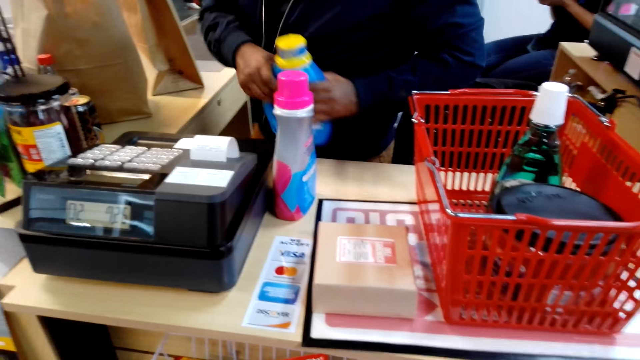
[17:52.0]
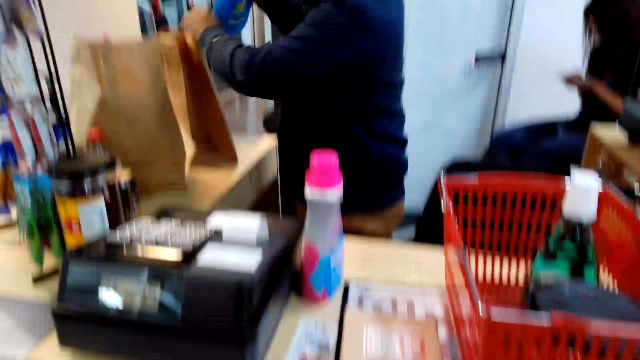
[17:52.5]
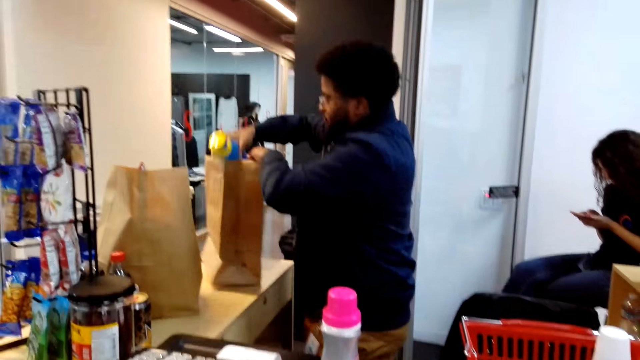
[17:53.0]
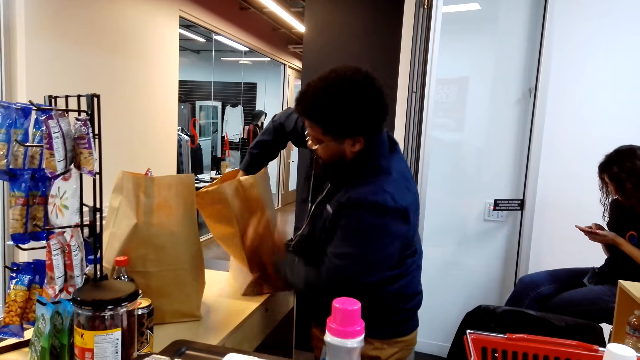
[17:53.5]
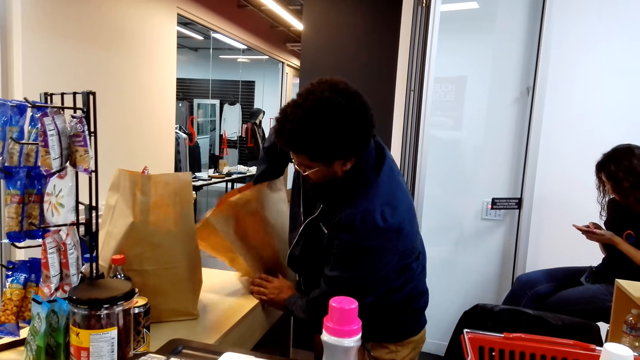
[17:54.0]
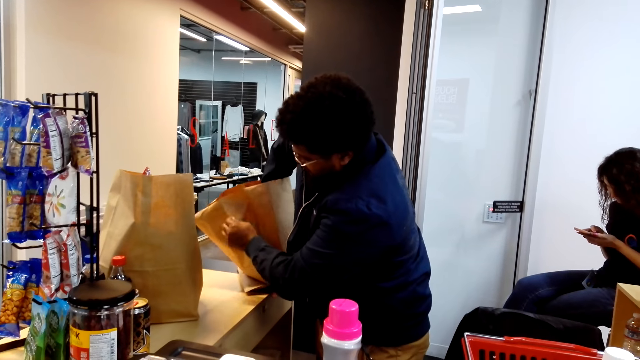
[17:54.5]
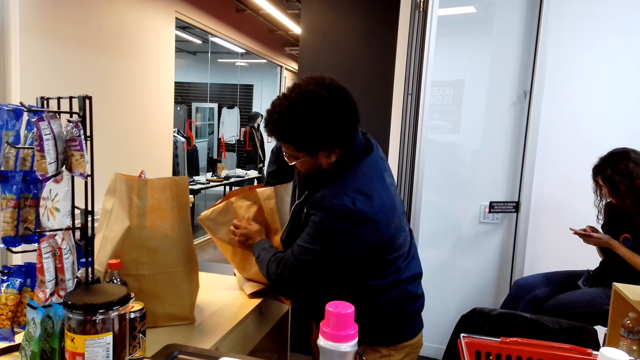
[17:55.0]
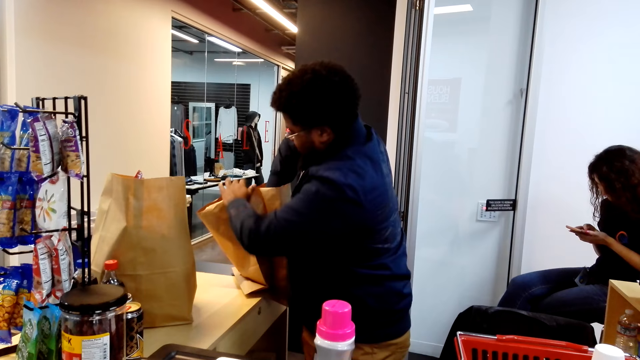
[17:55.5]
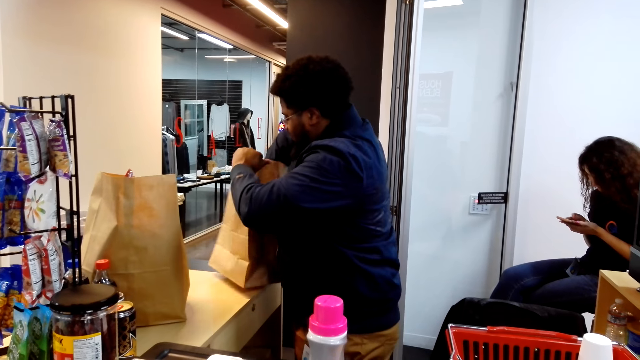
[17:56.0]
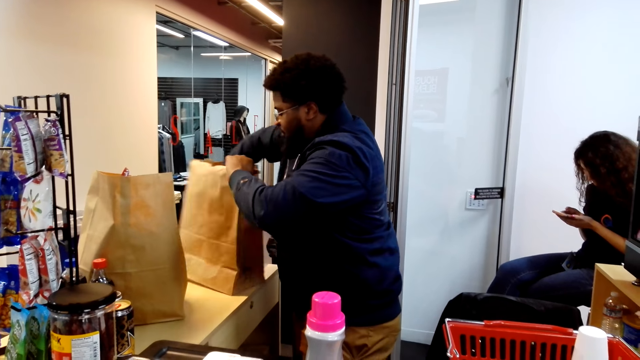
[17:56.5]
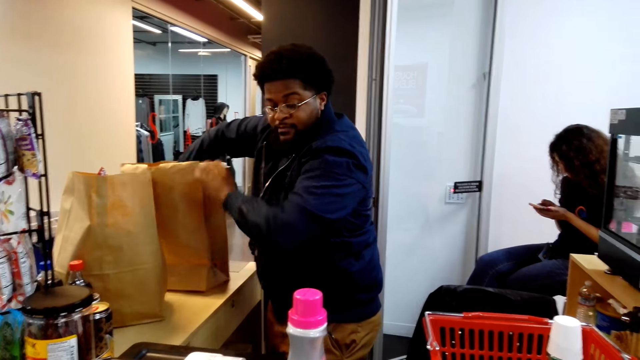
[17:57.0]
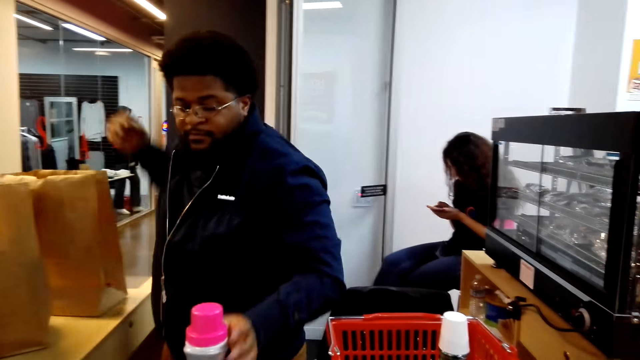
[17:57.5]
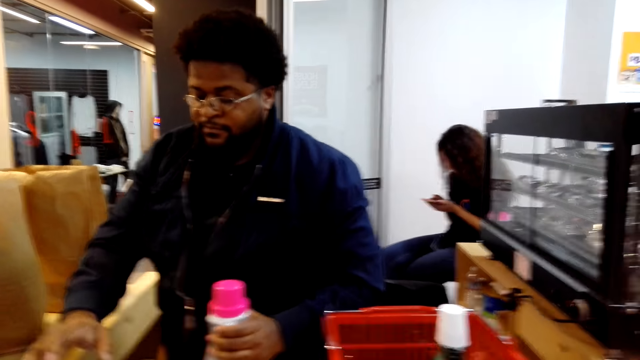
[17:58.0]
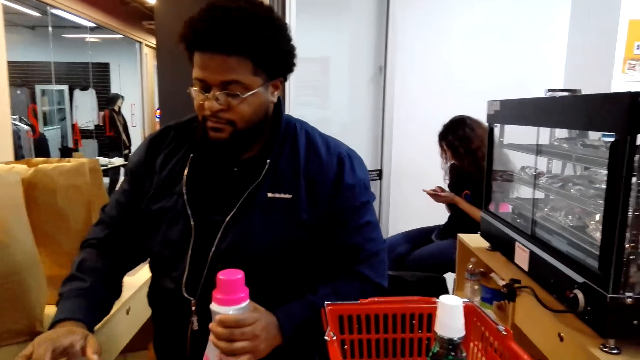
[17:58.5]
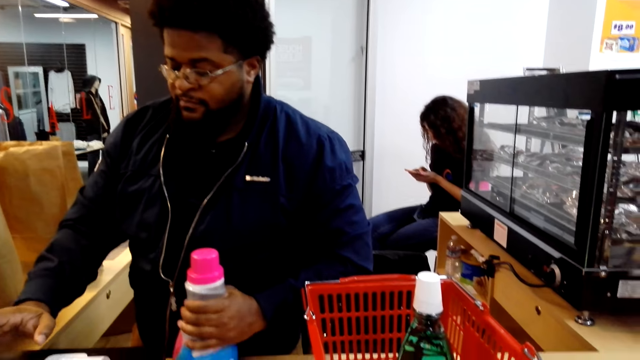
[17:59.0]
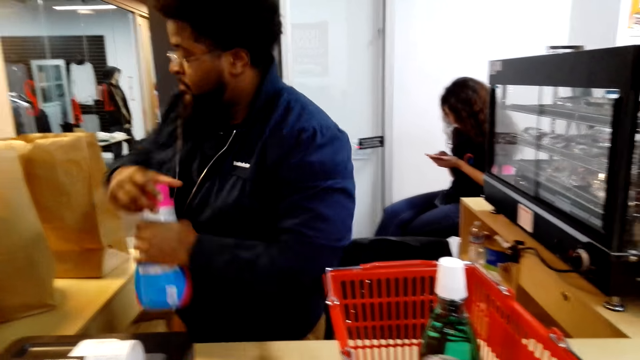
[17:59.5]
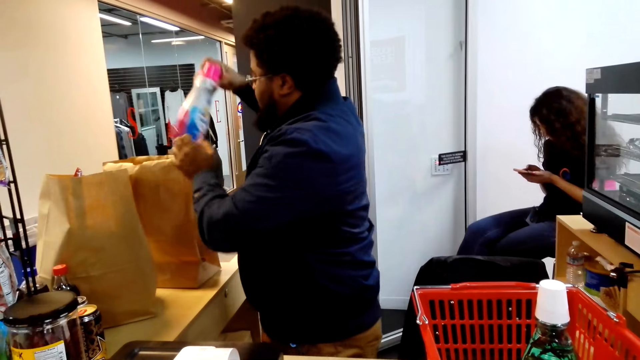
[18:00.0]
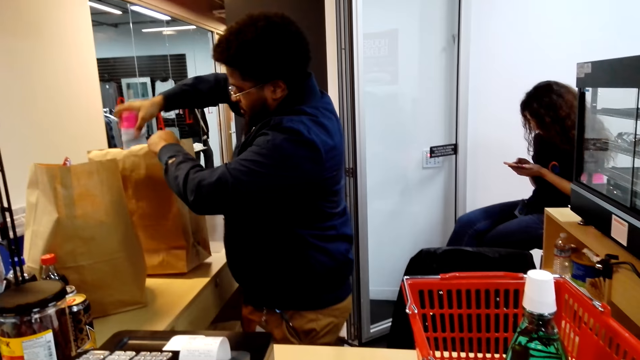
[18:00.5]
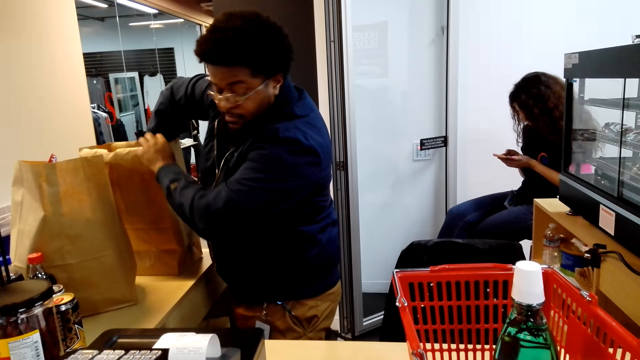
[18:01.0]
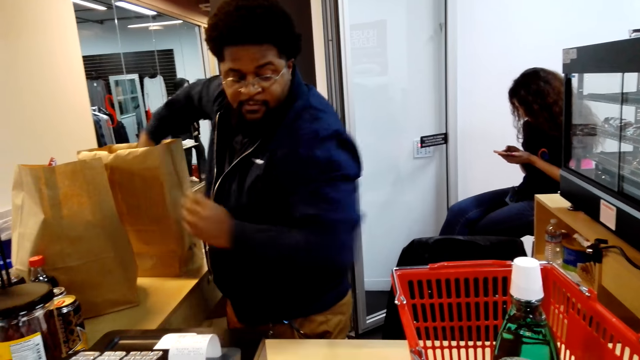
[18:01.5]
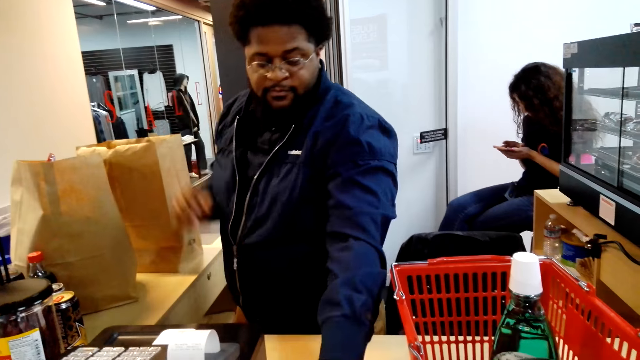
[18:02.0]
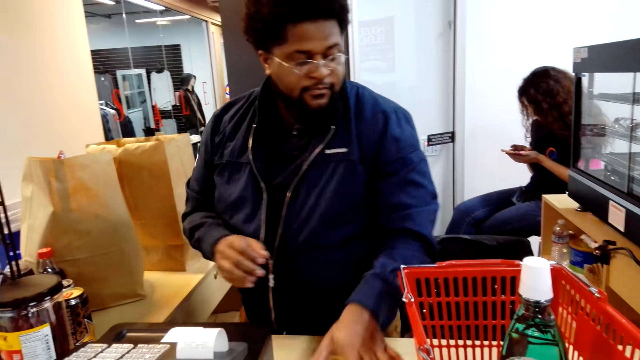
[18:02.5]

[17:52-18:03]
A person puts the bottle in the paper. The person operates the machine. The camera wearer types on the machine. They put the bottle in the paper. The person packs the machine.

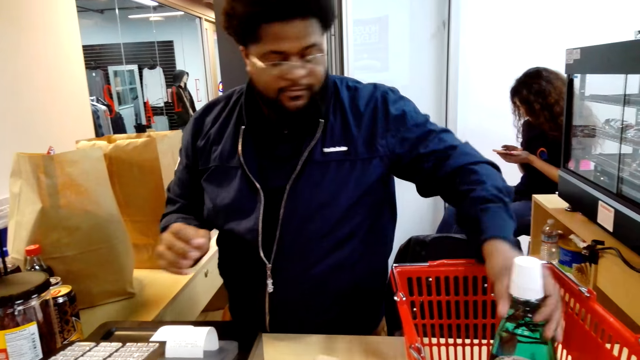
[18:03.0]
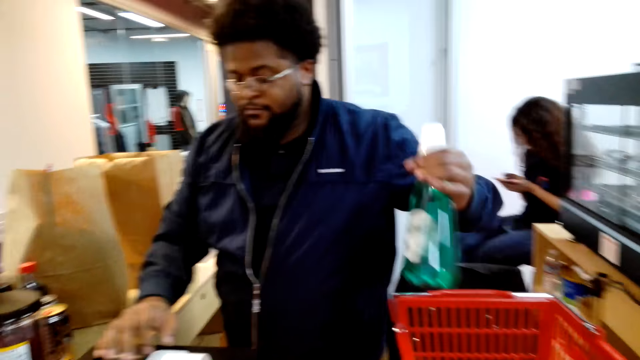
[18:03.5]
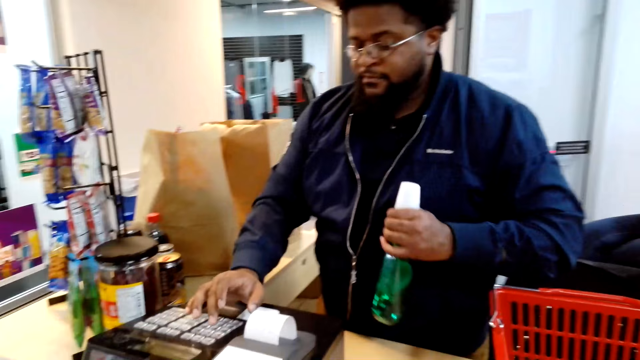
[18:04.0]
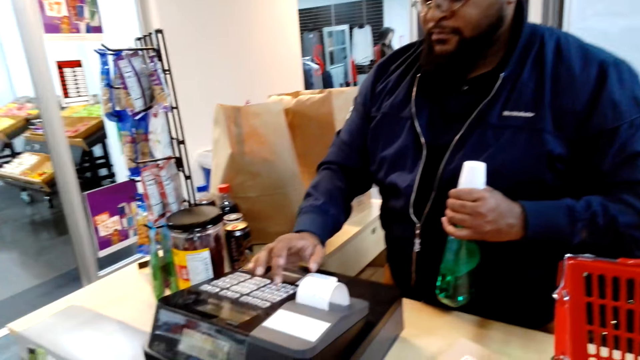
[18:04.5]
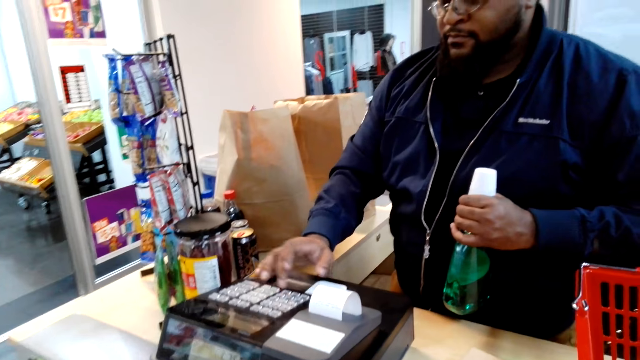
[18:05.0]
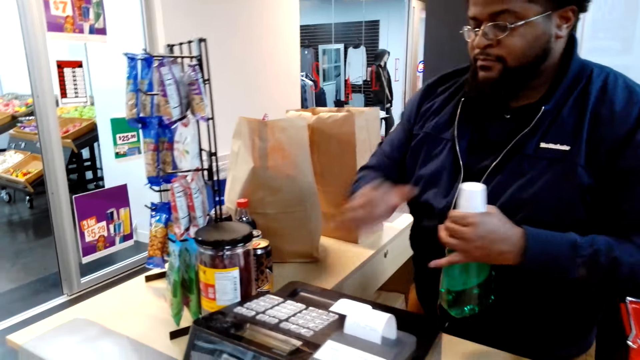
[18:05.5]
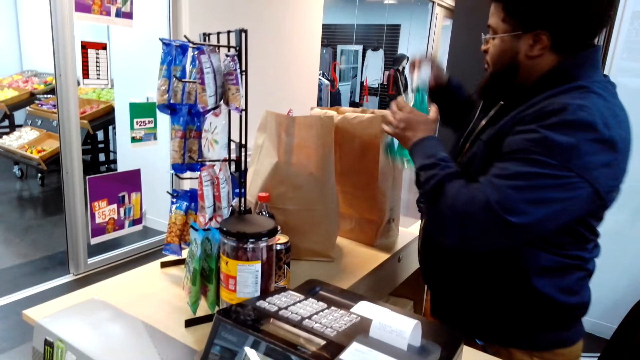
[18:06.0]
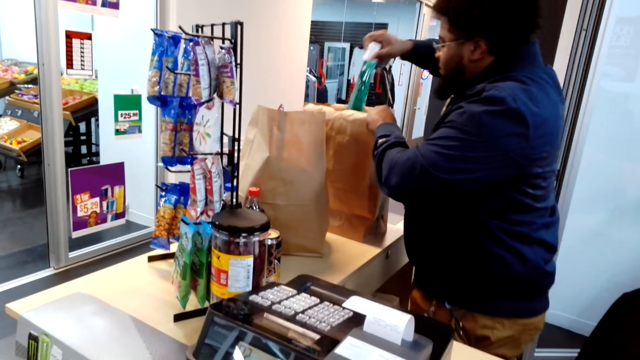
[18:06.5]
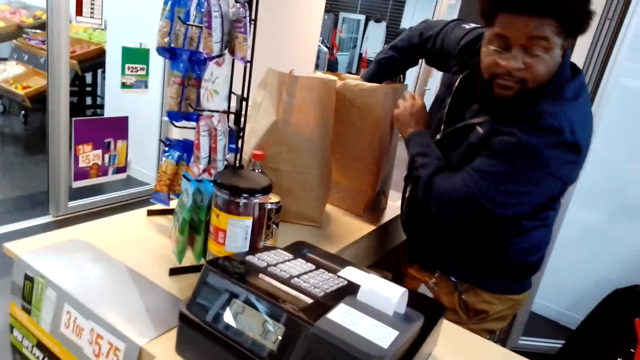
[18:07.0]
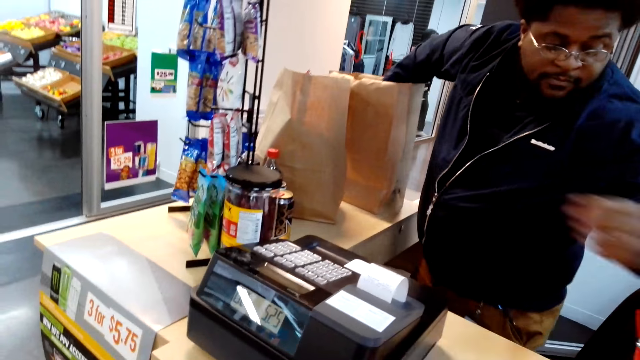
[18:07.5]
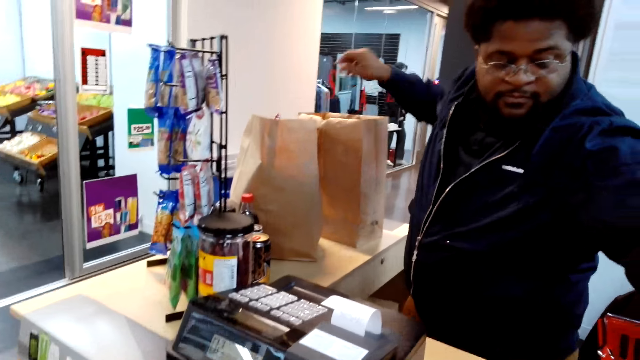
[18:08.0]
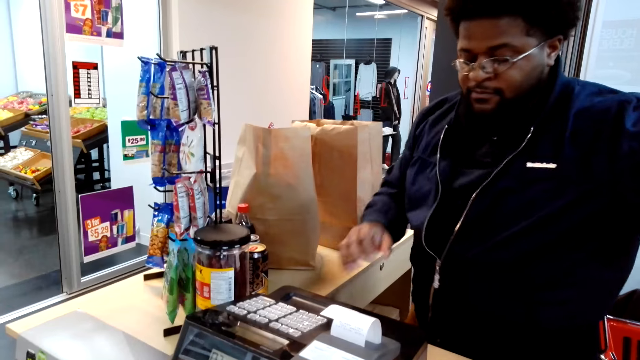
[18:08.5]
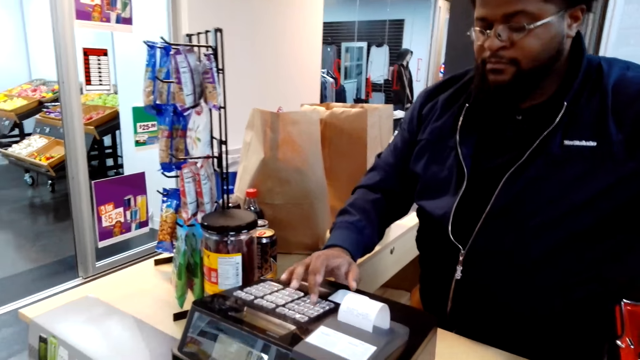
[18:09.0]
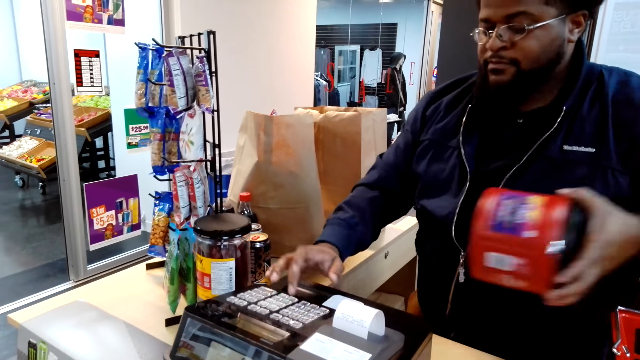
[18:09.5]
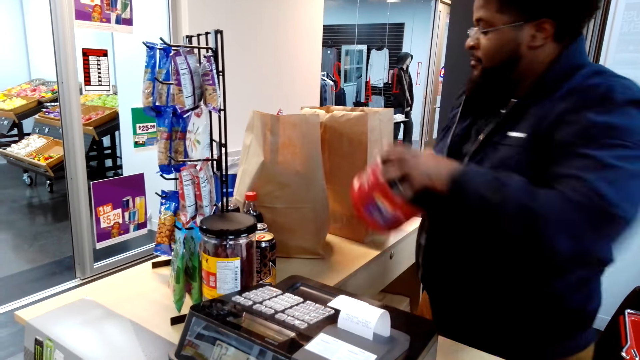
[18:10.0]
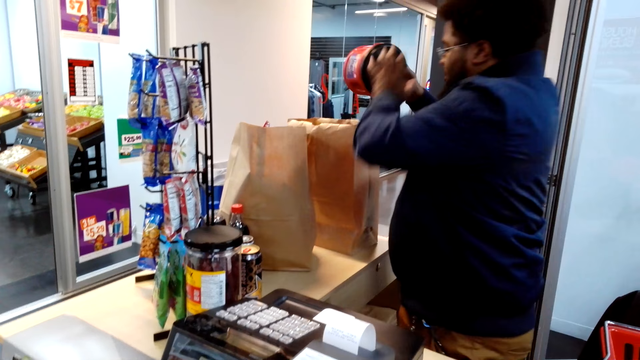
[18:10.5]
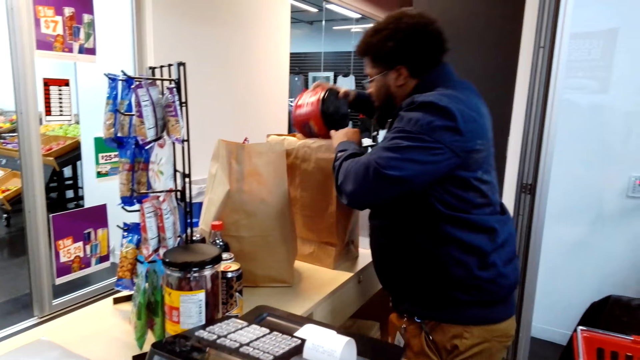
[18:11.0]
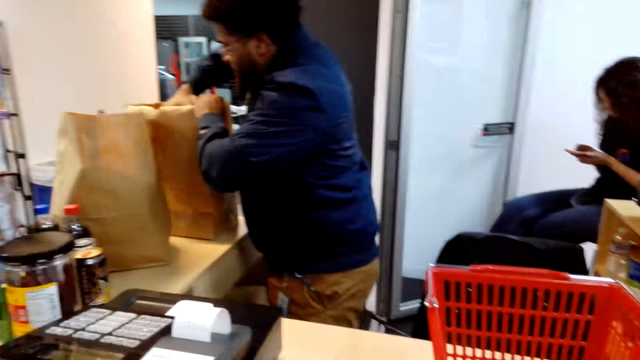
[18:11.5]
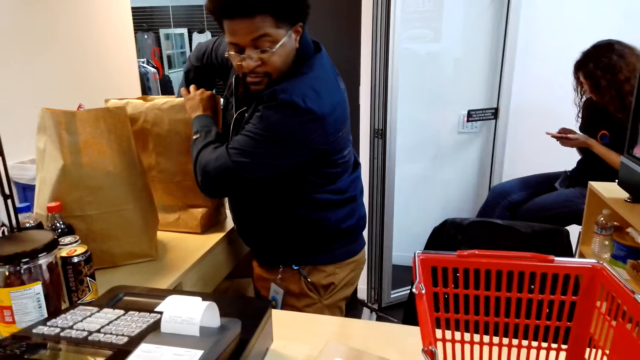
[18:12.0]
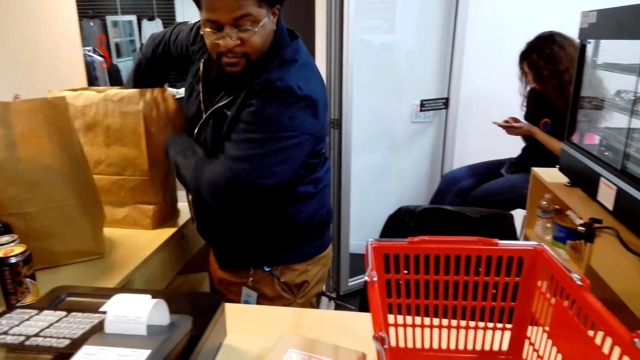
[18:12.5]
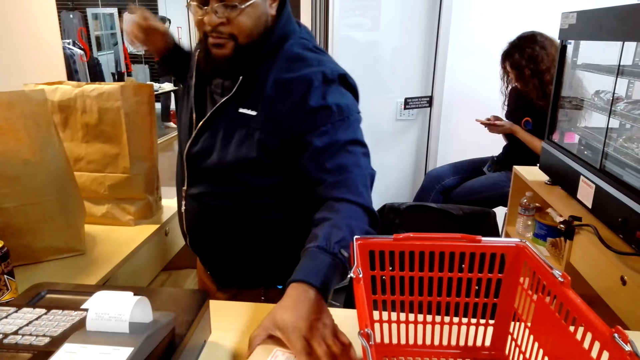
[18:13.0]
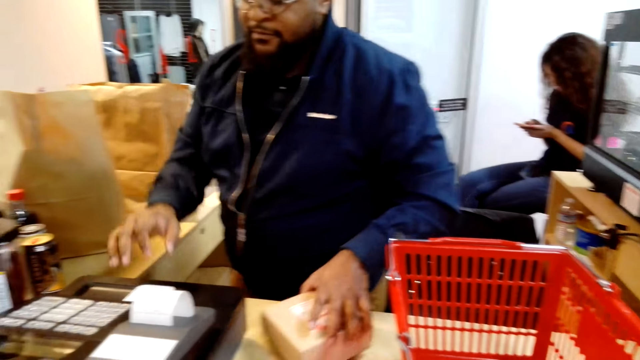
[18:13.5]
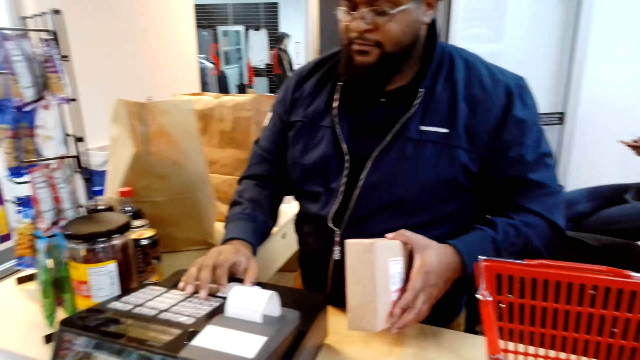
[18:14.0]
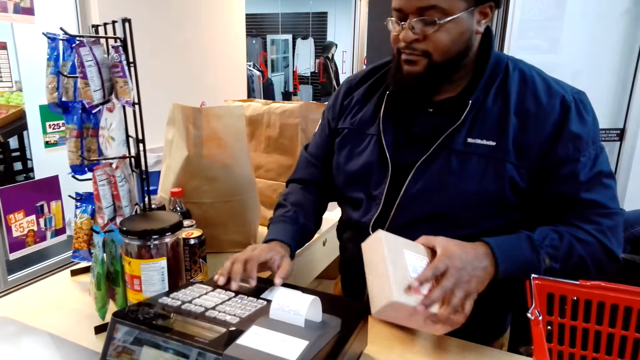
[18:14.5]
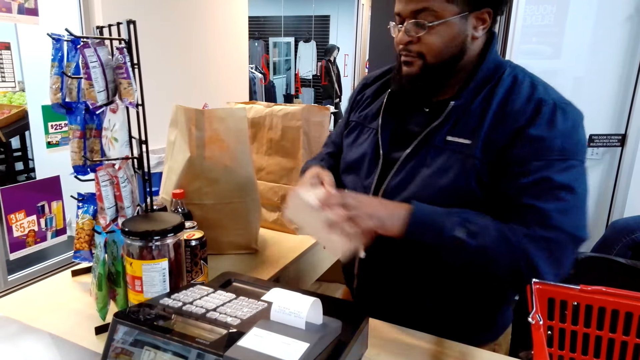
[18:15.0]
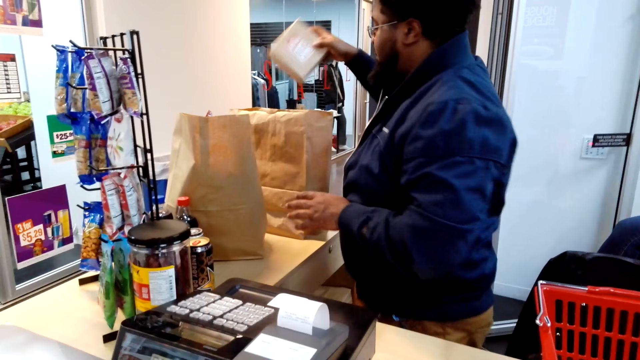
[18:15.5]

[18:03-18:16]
A person takes another item and presses the machine. The camera wearer puts the bottle in the paper. The person packs the item. The person operates the machine. The camera wearer puts the can in the paper. The person packs the item. The person holds an item.
